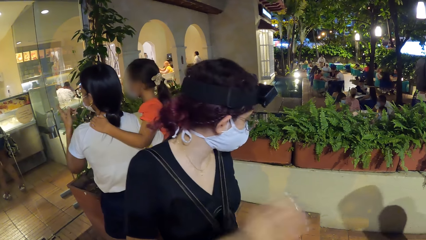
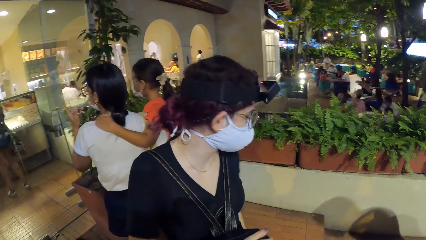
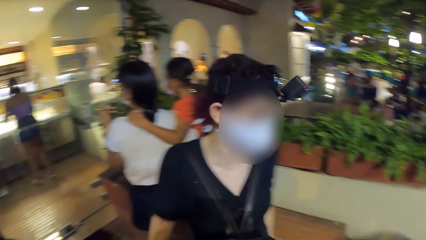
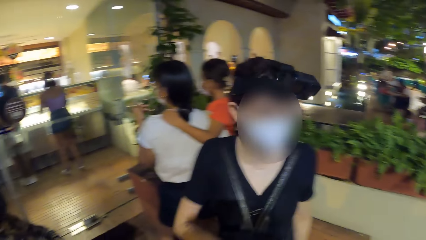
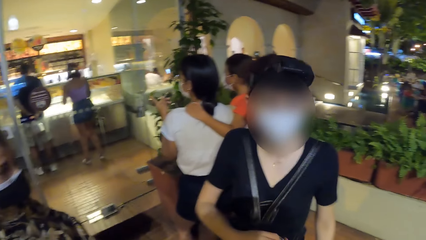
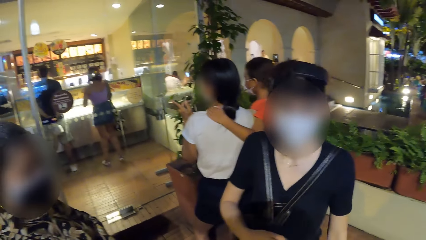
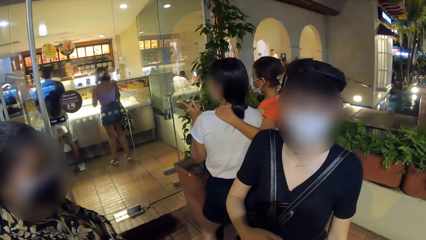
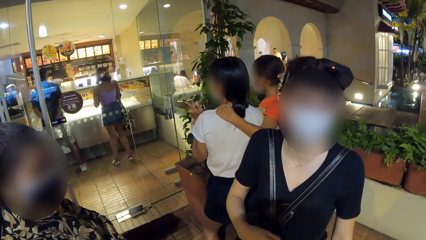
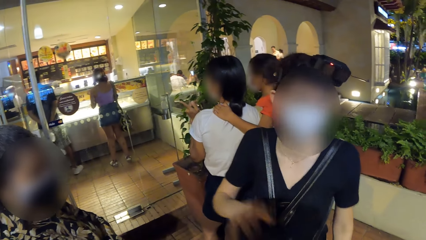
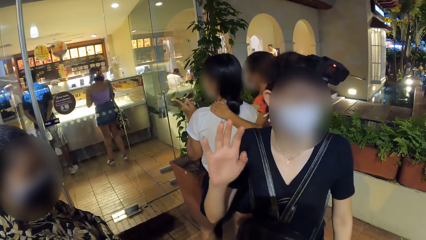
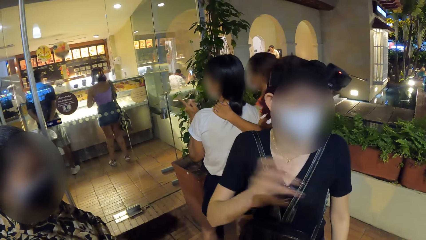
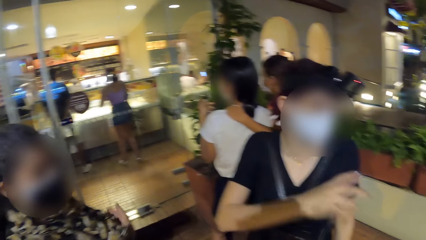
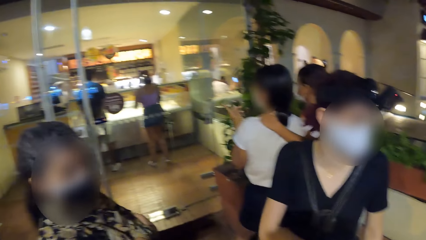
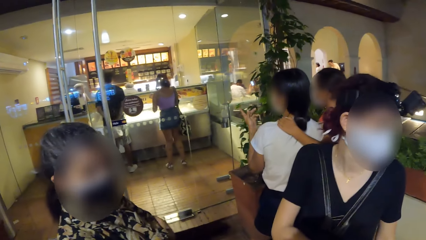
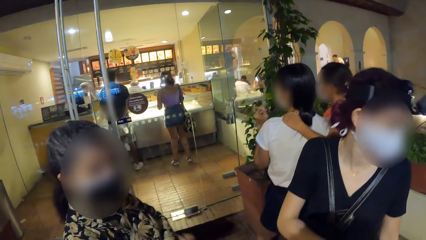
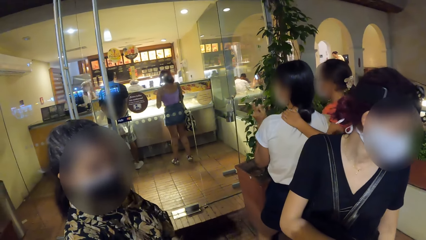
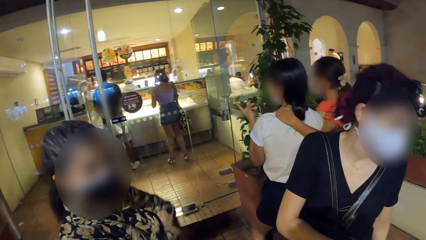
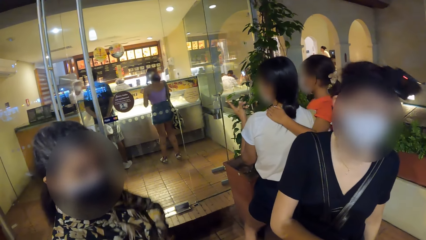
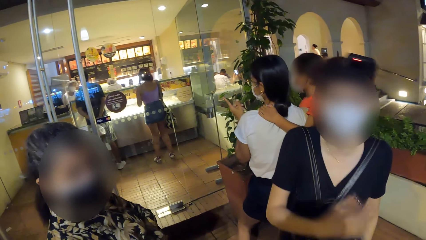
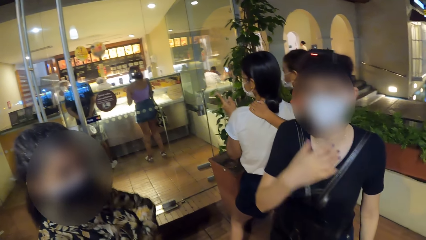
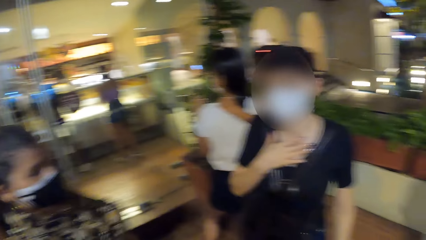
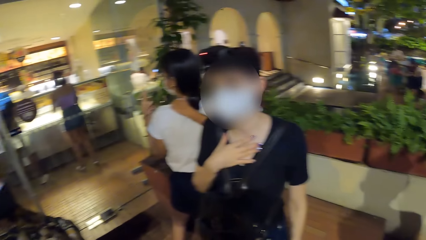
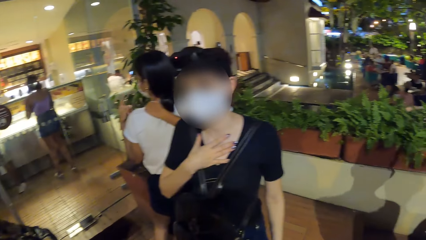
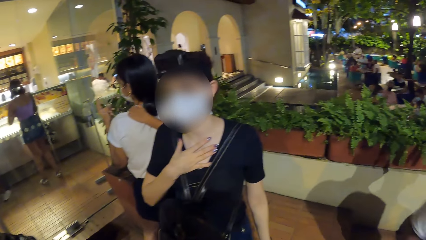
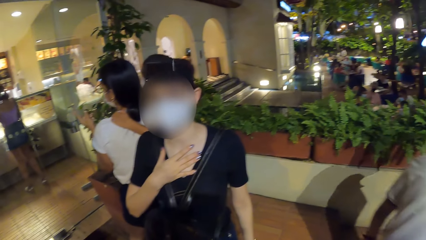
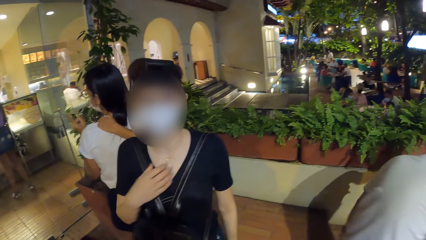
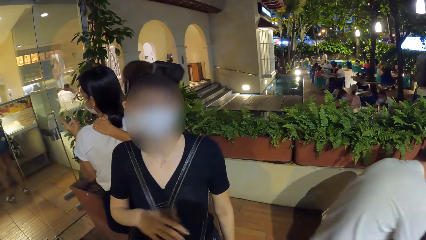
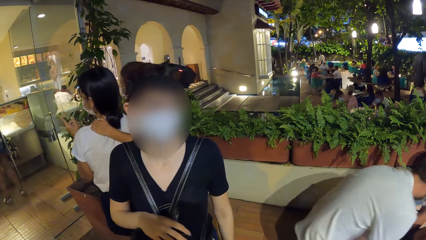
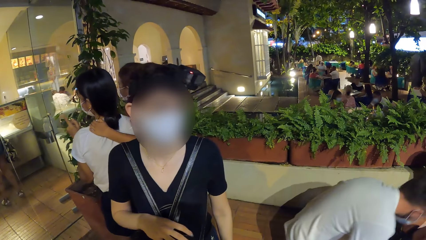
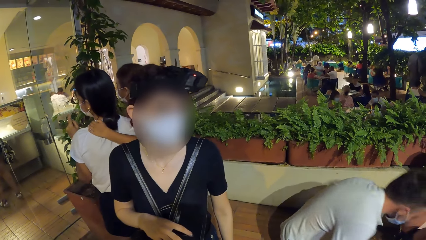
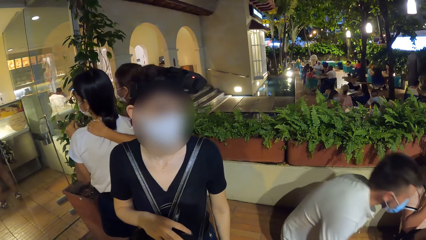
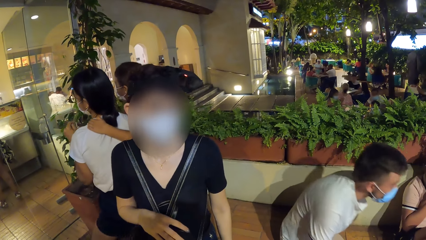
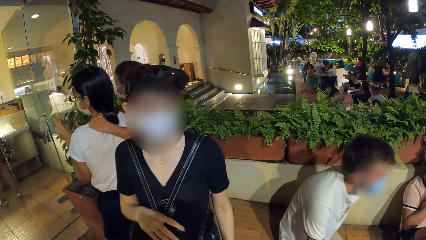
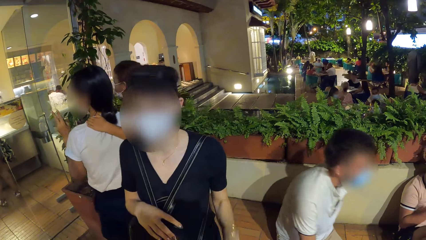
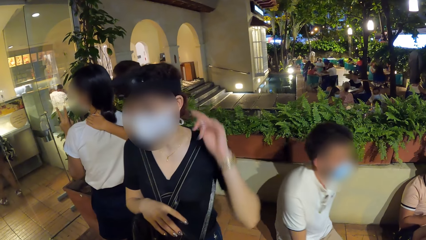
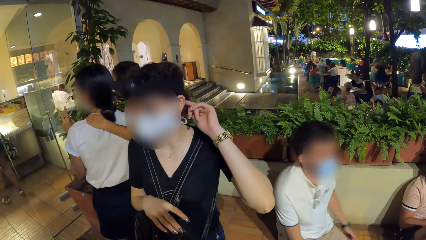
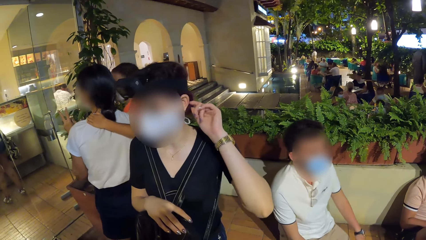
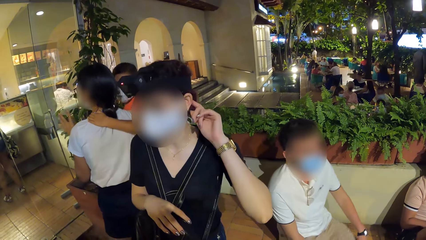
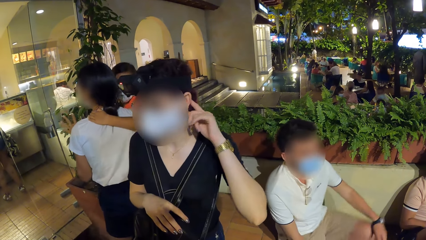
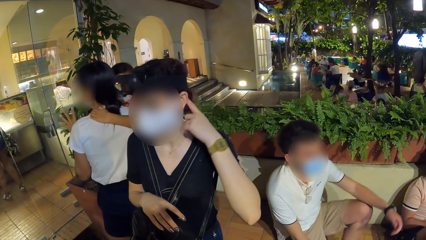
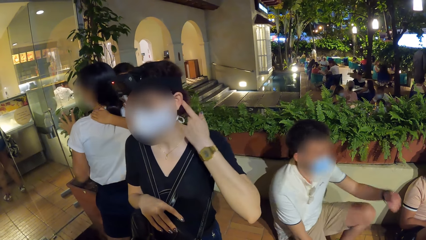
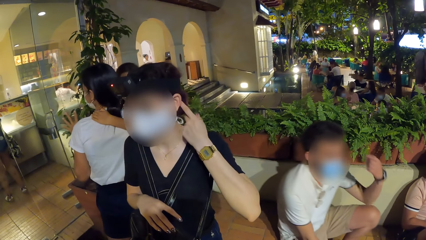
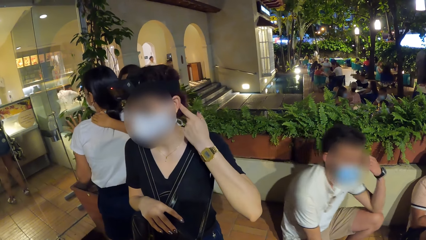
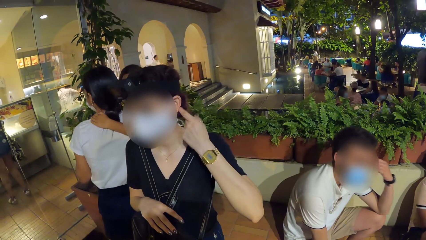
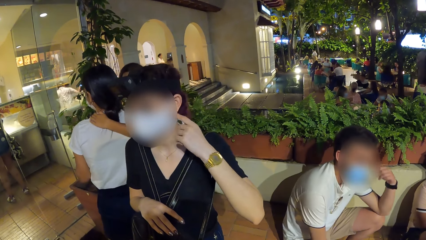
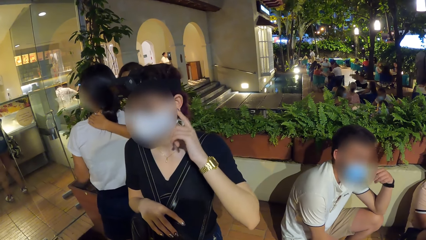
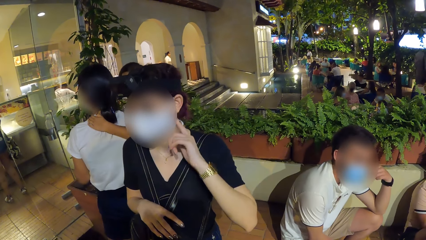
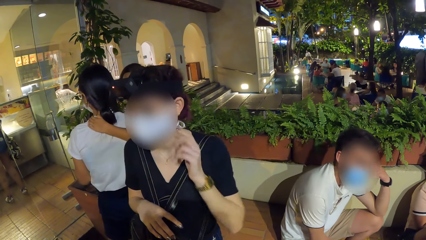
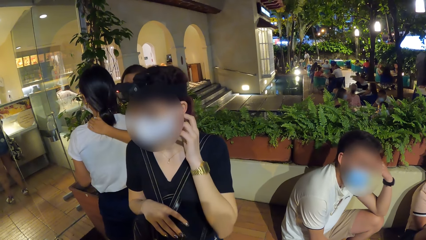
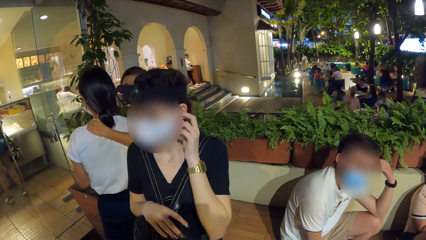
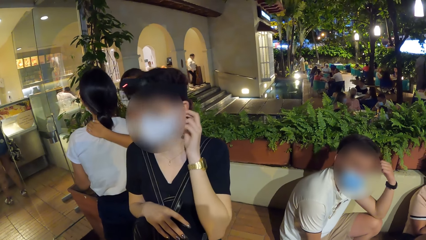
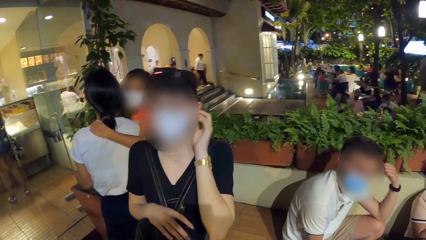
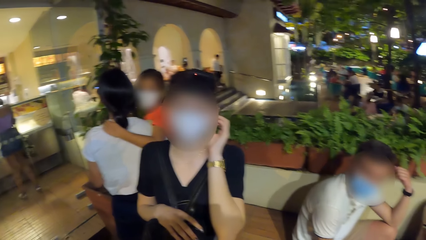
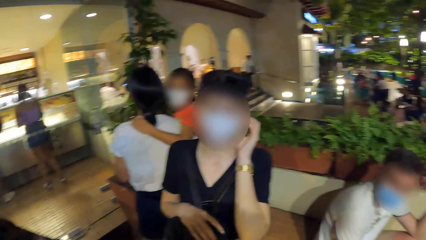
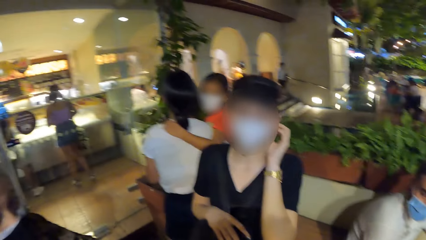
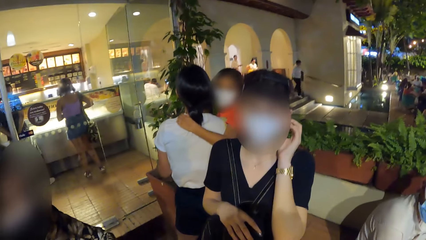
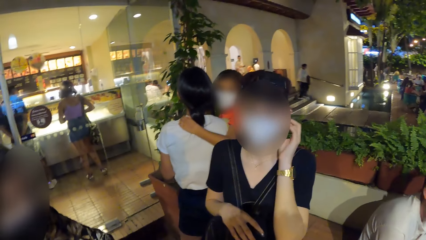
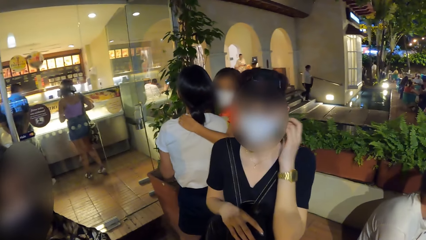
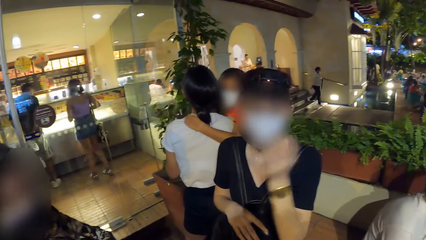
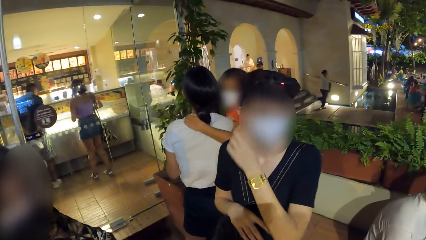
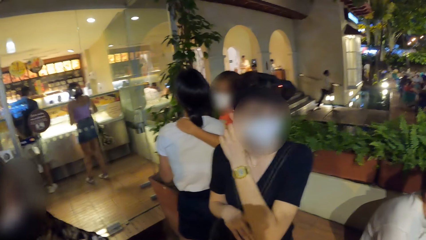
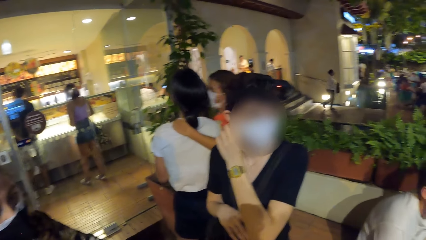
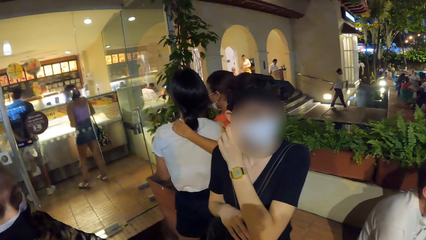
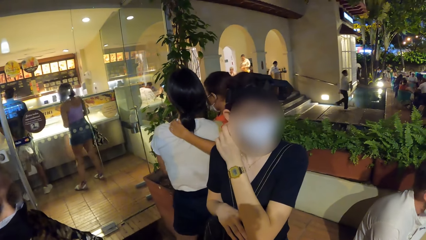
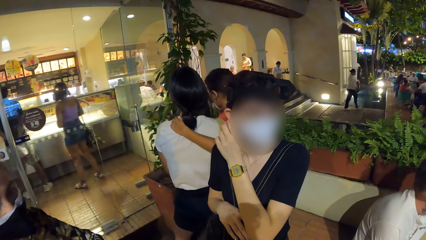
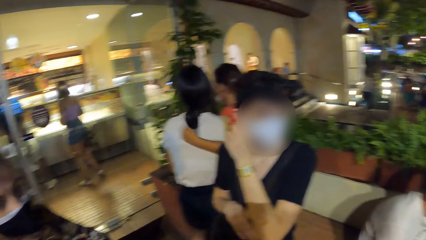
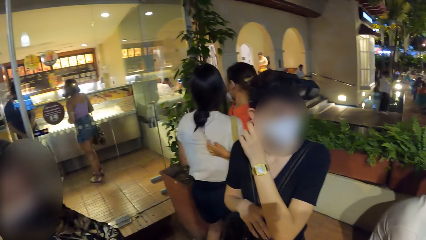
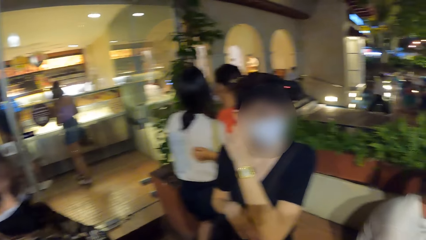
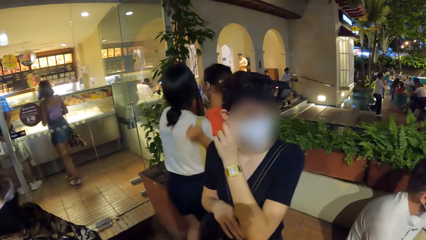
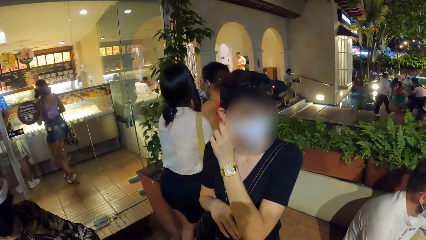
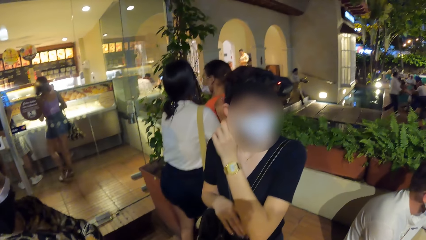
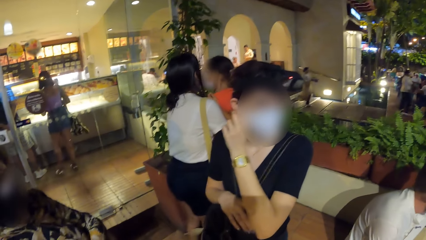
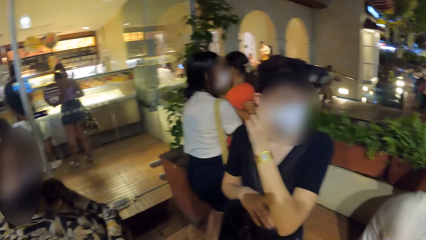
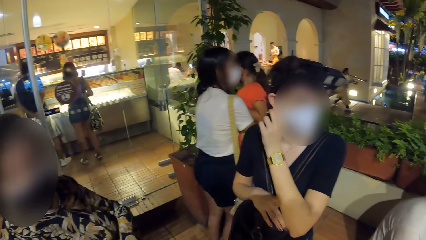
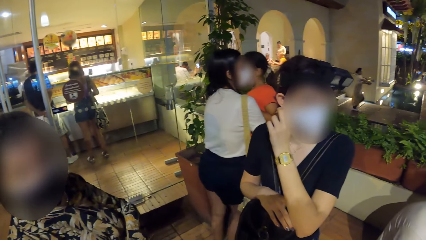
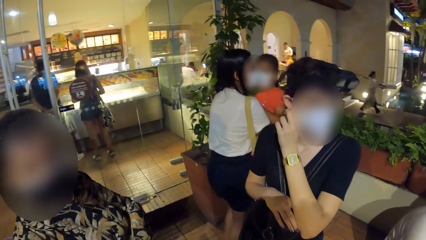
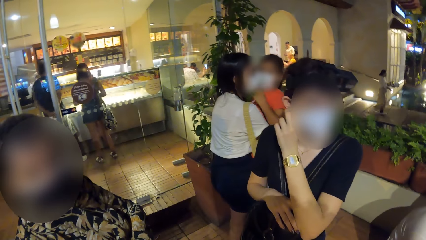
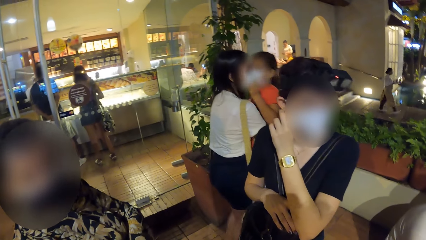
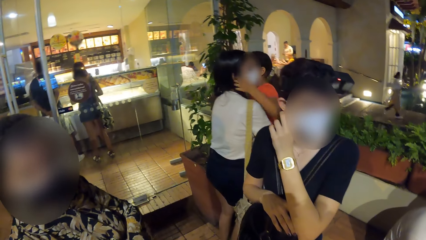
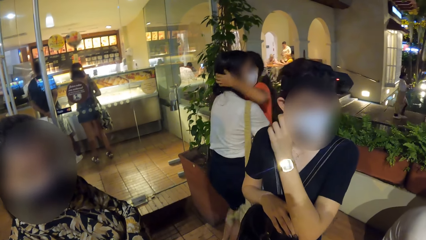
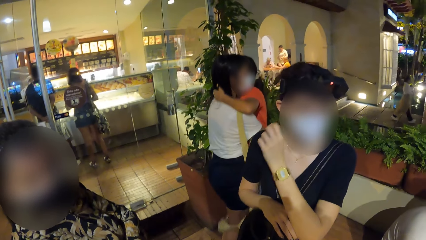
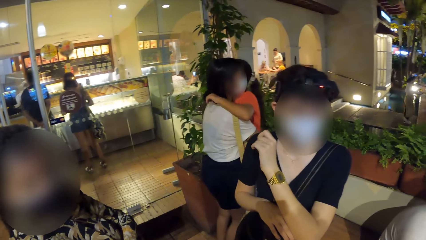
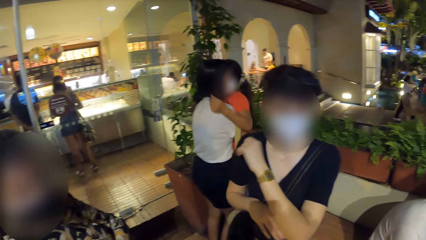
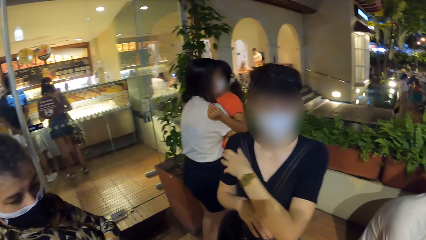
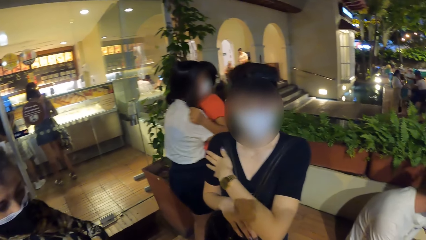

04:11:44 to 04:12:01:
A man sits on the bench. A woman touches the face mask on her face with her left hand.
